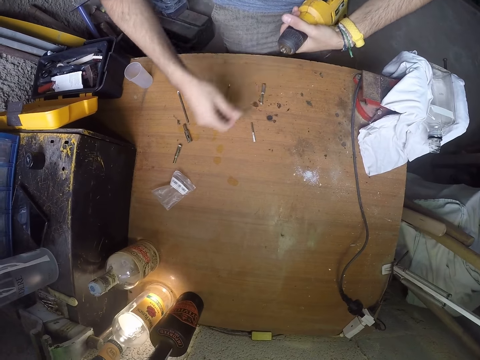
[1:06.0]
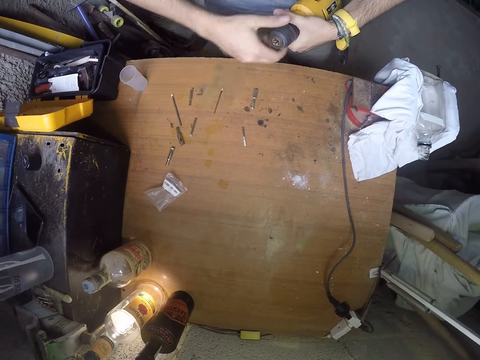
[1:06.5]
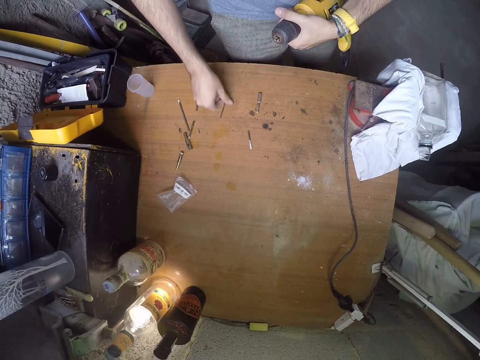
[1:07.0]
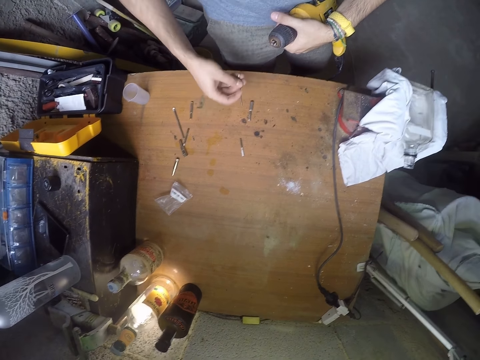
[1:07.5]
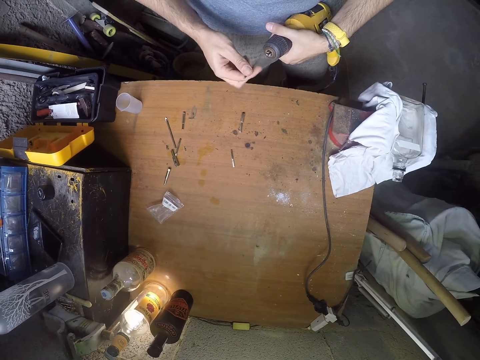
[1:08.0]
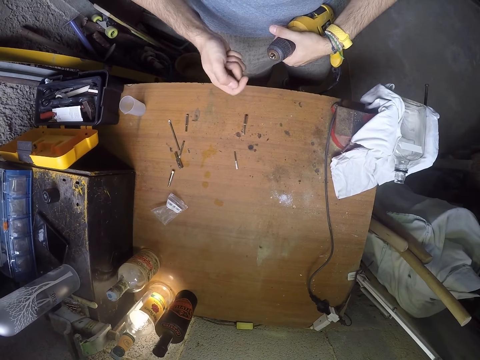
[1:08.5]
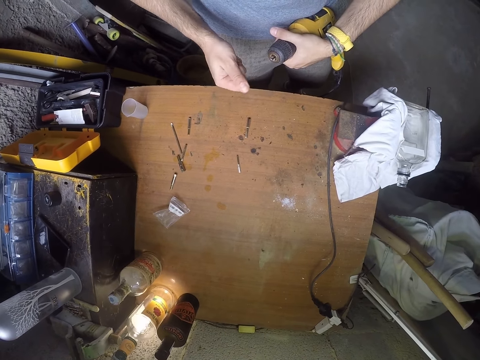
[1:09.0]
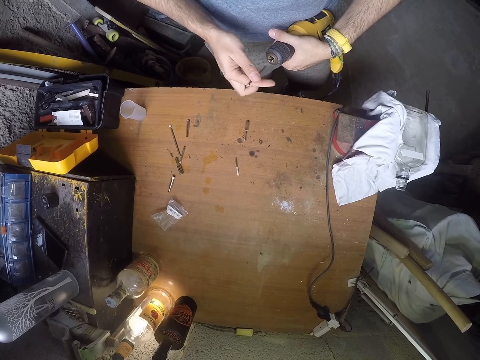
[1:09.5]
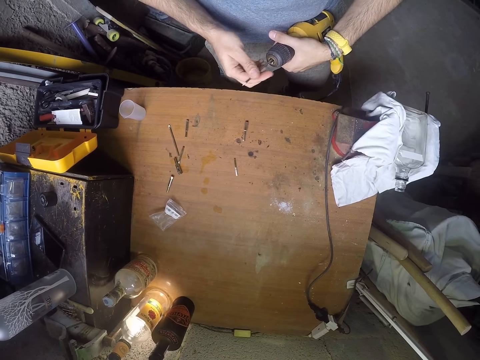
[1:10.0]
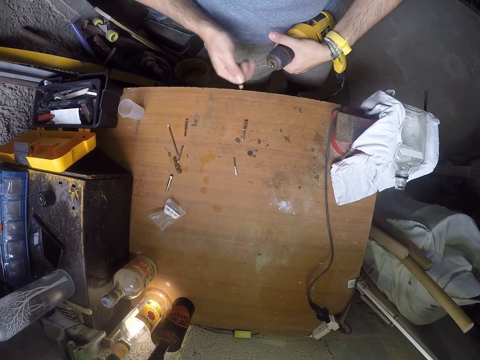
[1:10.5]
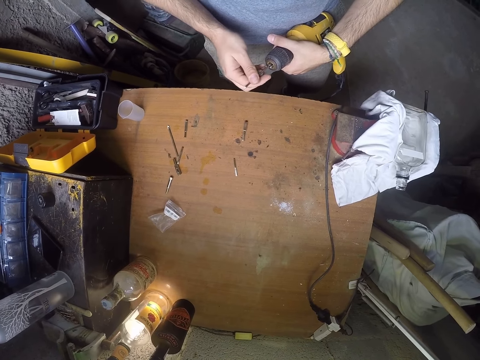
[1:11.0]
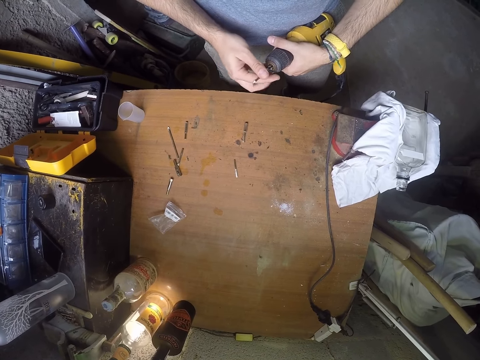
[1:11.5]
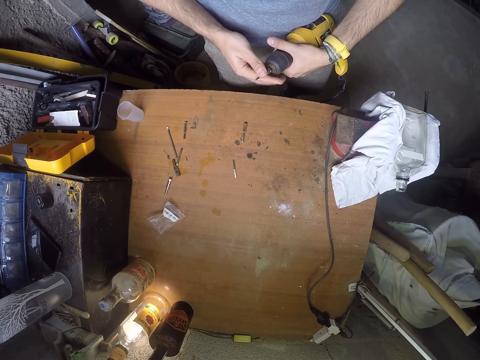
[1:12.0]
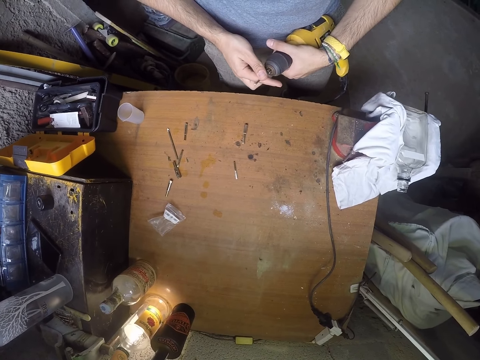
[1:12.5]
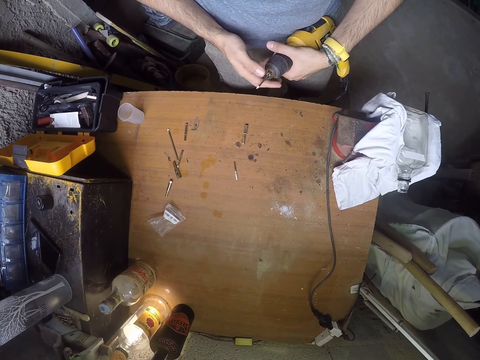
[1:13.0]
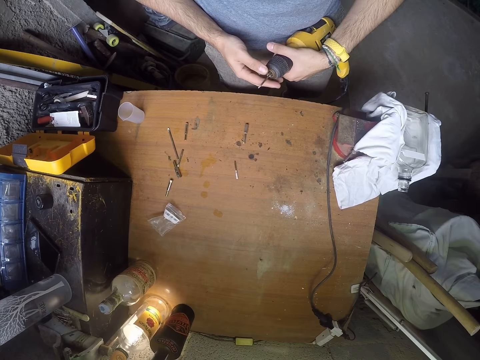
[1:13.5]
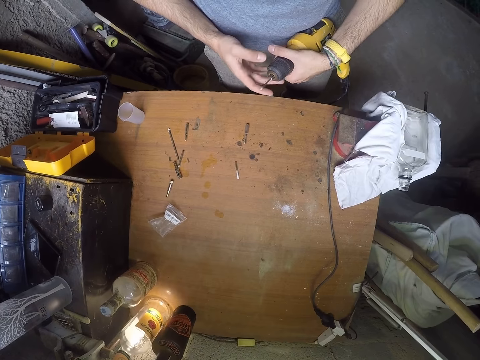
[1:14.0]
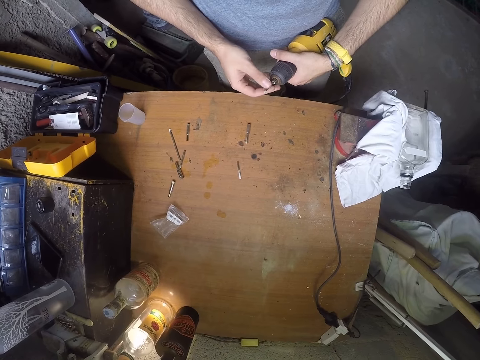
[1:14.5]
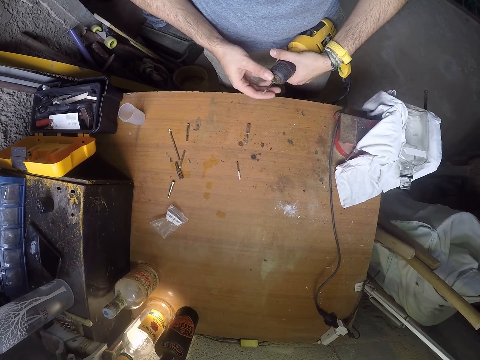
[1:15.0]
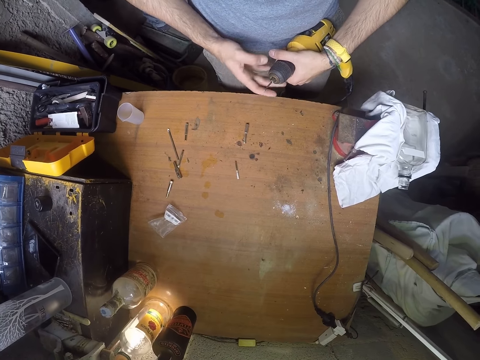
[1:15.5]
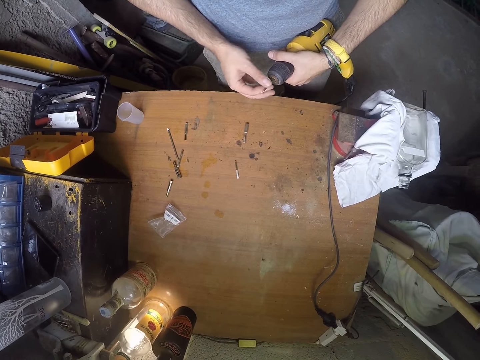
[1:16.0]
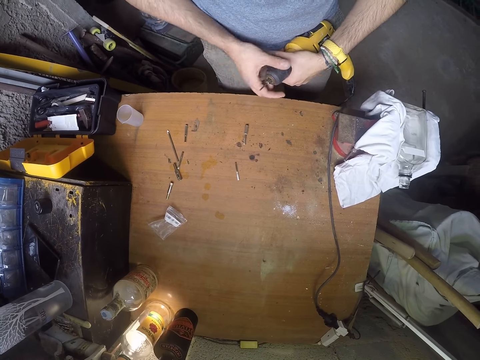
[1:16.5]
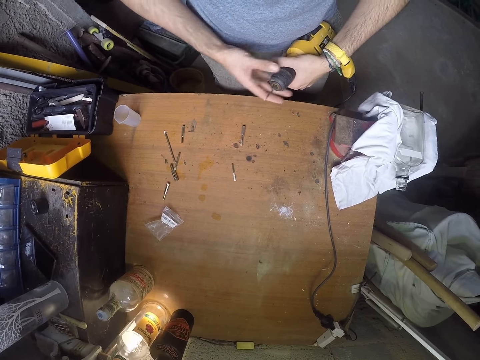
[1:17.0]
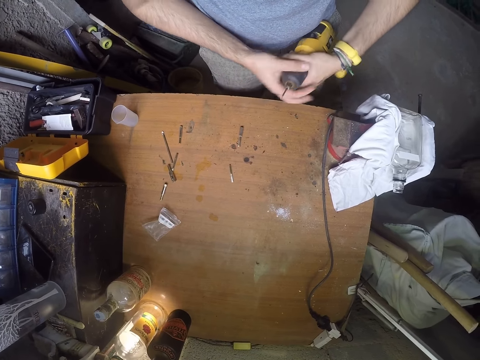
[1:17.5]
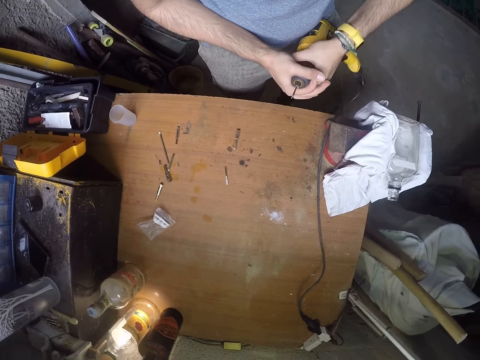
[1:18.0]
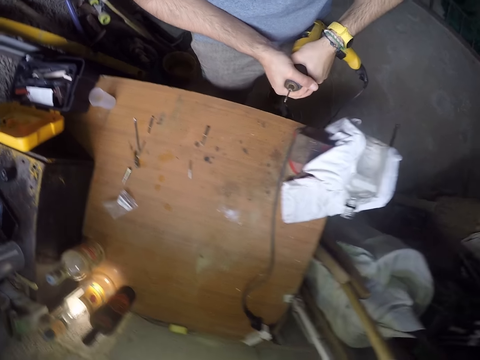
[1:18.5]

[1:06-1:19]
The camera wearer removes a drill bit or nail from the power drill with his right hand. He drops the drill bit on the workbench with his right hand. He picks up the drill bit from the workbench with his right hand. He wipes the drill bit with his right hand. He holds the nail with the right hand. He loosens the chuck with his right hand. He adjusts the drill chuck with the right hand. He inserts the drill bit into the power drill with his right hand. He tightens the chuck with his right hand. He adjusts the drill bit with his right hand. He tightens the chuck with his right hand. He adjusts the drill bit with his right hand. He tightens the chuck with his right hand.

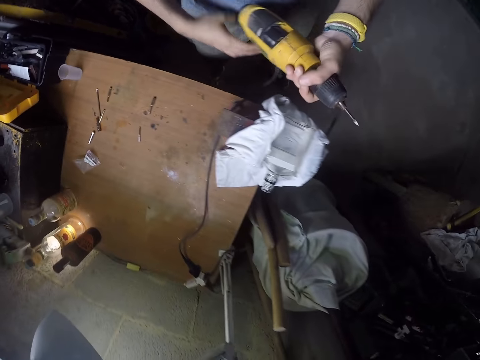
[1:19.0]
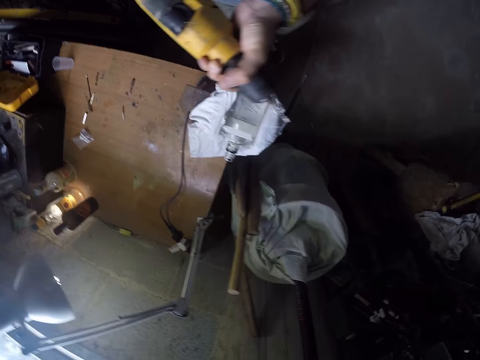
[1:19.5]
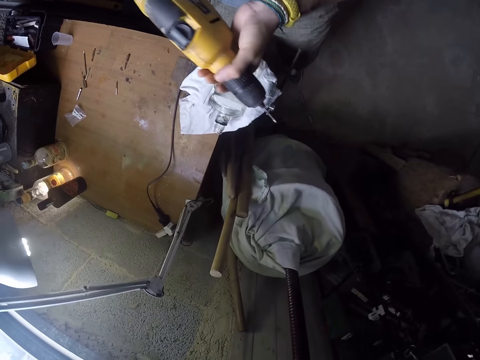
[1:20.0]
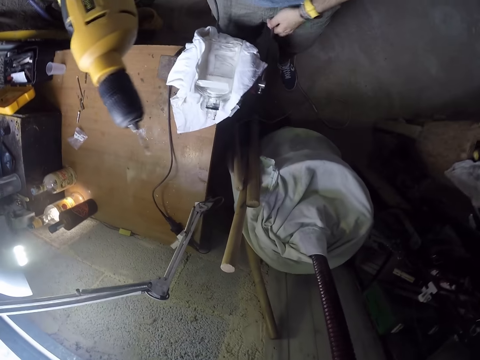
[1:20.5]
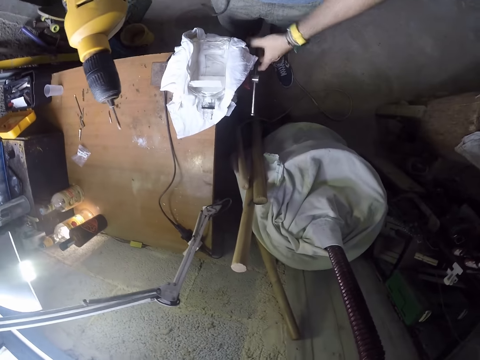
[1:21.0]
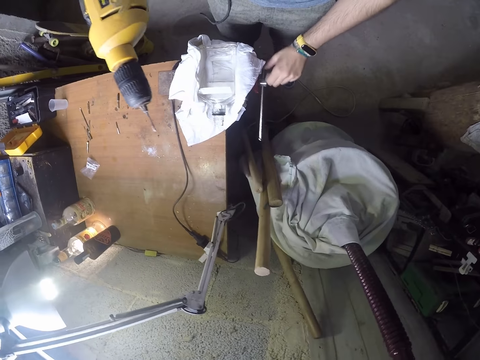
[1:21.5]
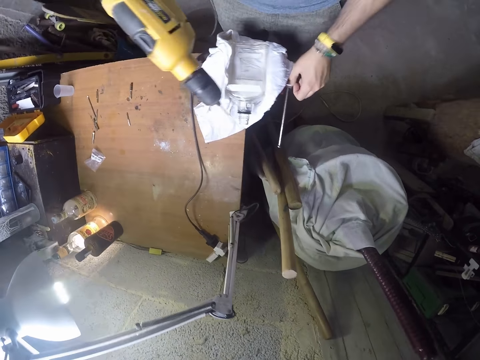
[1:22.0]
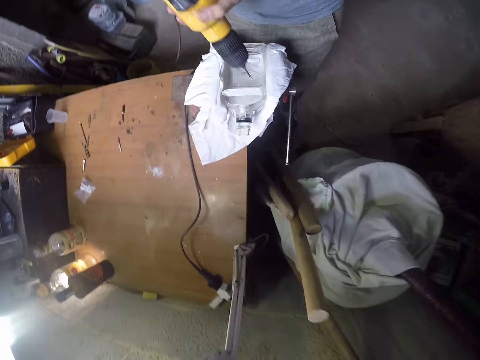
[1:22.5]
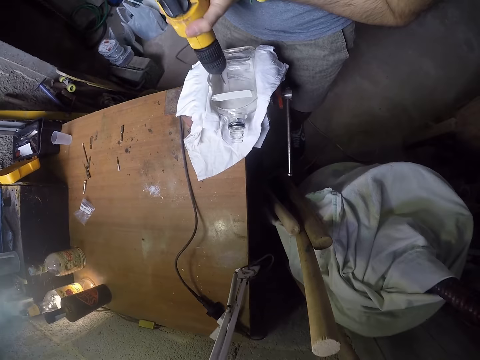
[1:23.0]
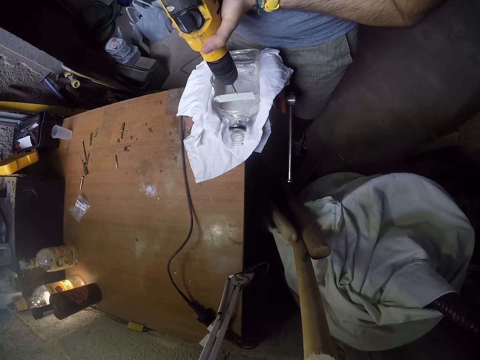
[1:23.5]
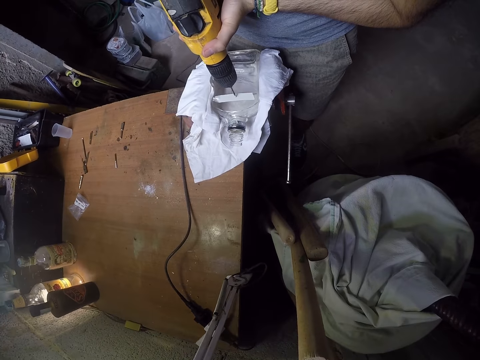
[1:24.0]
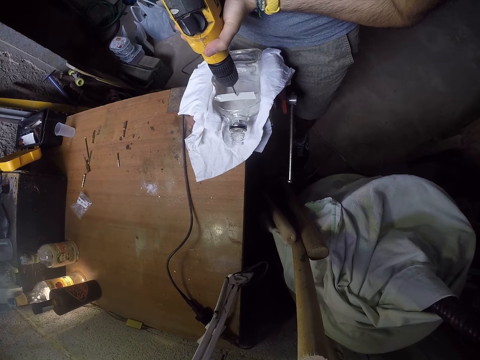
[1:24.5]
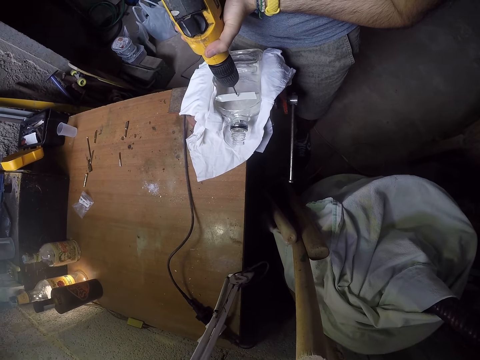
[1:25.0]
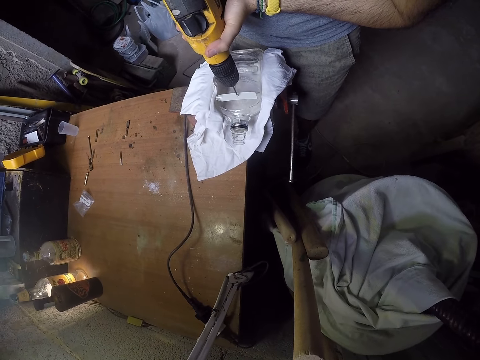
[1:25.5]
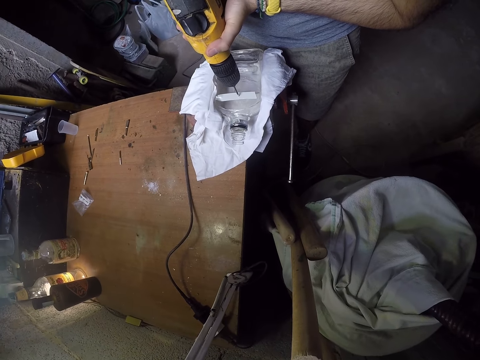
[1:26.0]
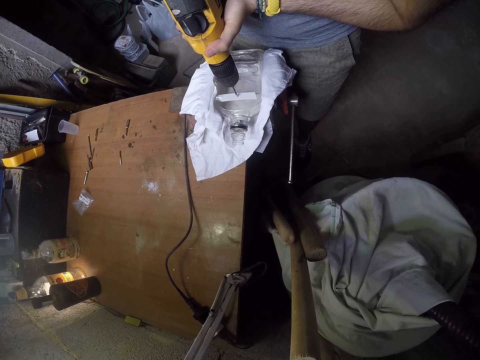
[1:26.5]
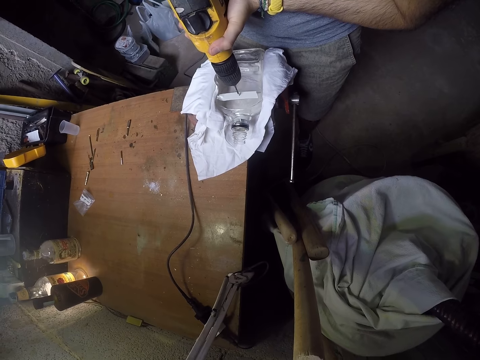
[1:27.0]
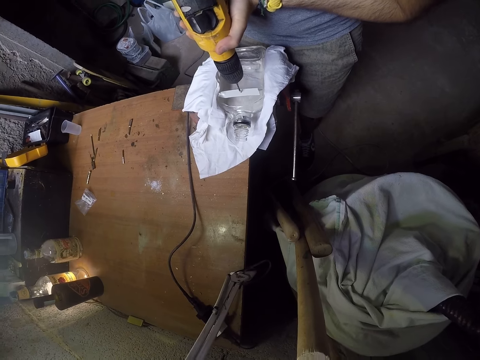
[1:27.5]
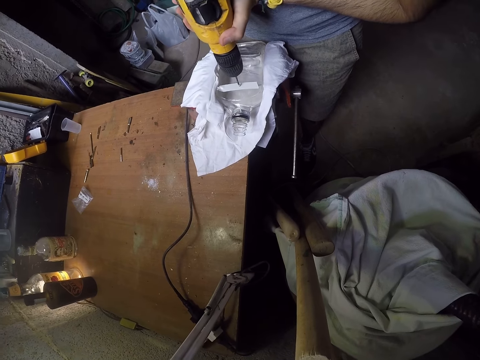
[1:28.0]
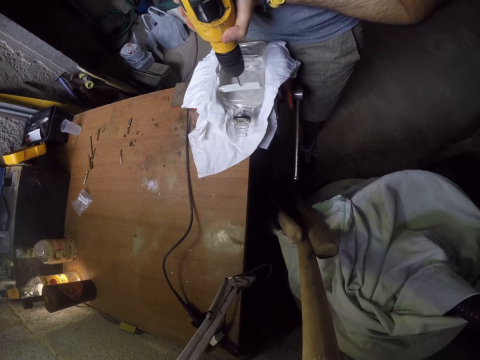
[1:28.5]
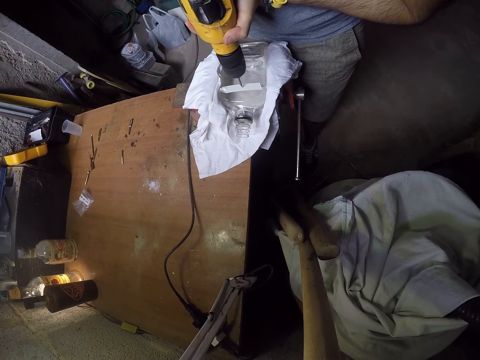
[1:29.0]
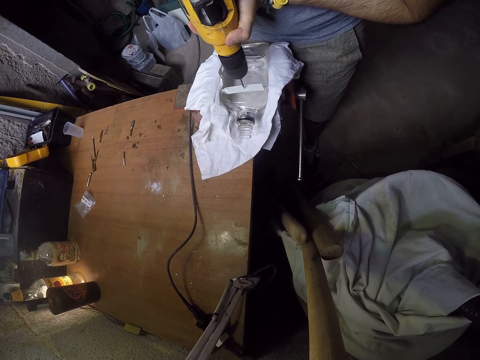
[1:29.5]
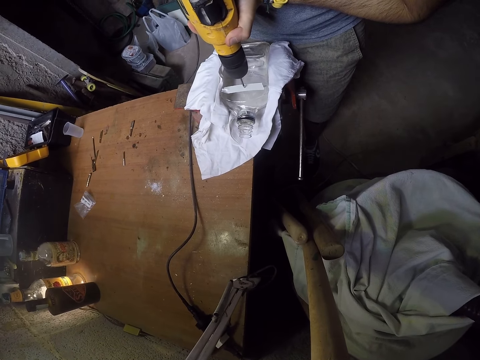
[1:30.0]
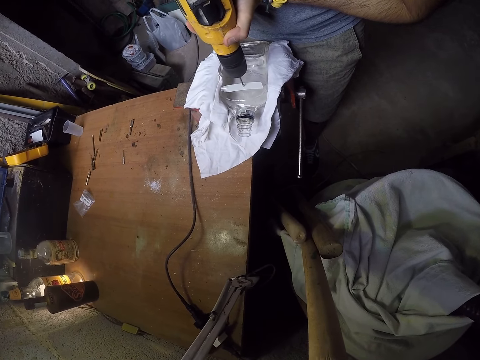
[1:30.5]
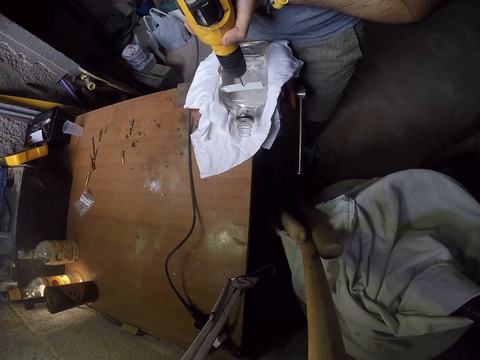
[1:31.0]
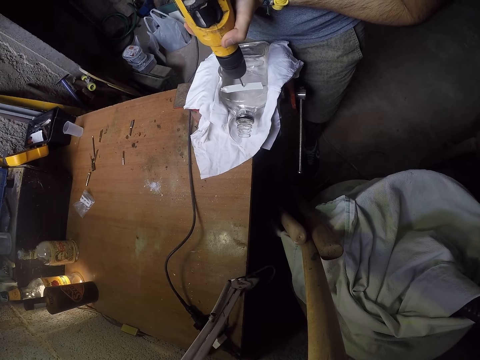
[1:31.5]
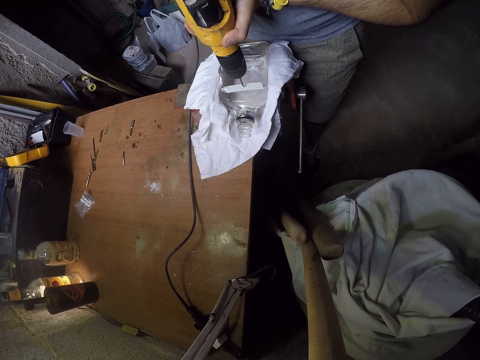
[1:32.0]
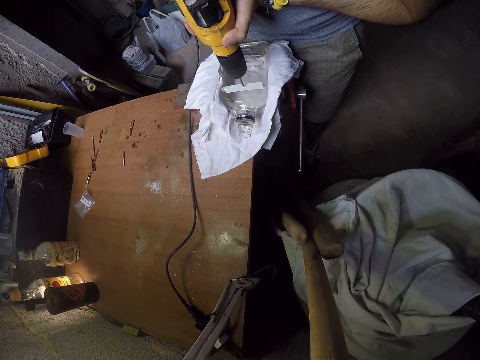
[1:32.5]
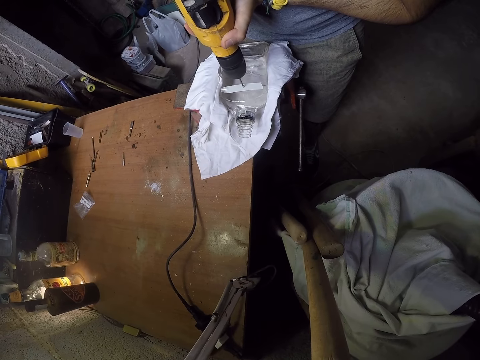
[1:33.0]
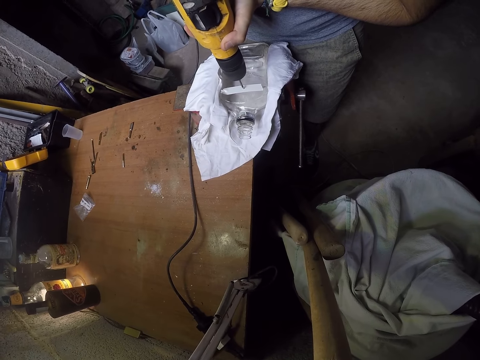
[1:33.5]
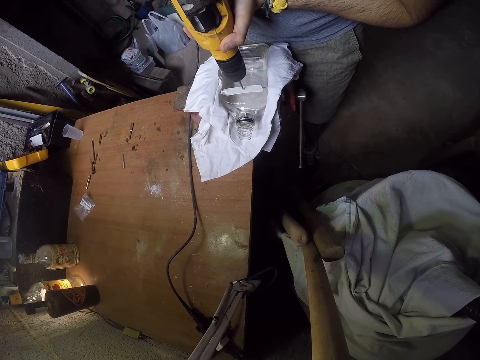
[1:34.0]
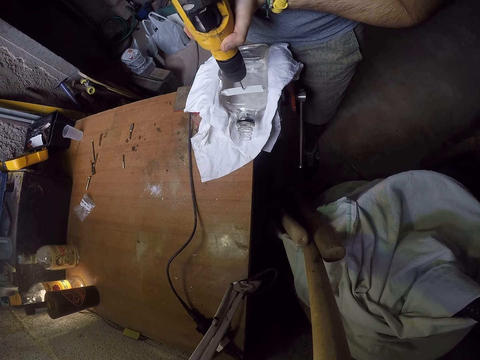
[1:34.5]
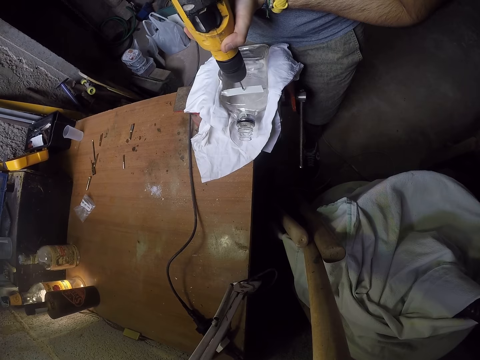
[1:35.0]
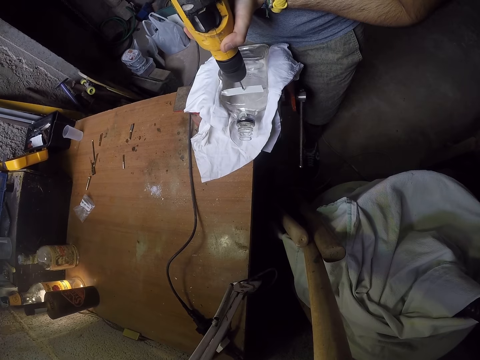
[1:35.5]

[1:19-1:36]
The camera wearer passes the power drill from his left hand to his right hand. He adjusts the bench vice with his left hand. He holds the power drill with both hands. He drills the glass bottle with the power drill in both hands. He places the drill on the bottle. He drills the bottle on the table.
